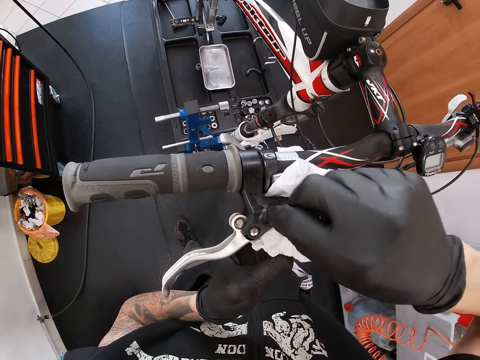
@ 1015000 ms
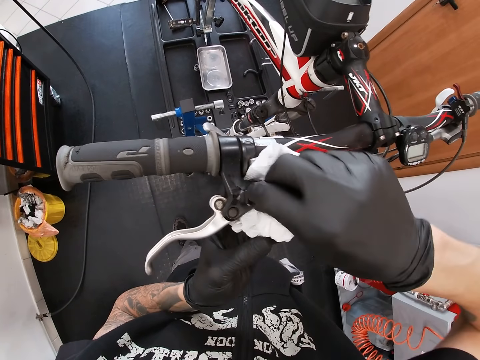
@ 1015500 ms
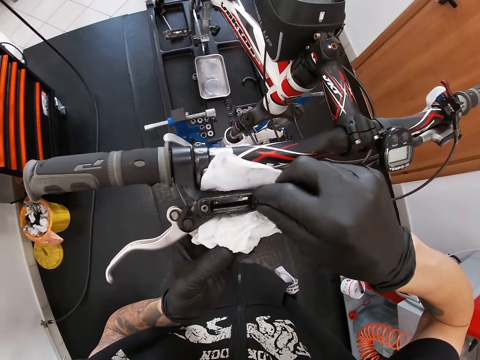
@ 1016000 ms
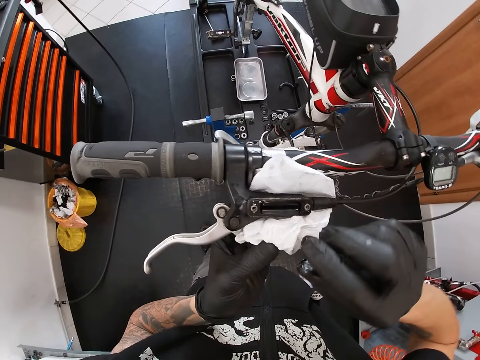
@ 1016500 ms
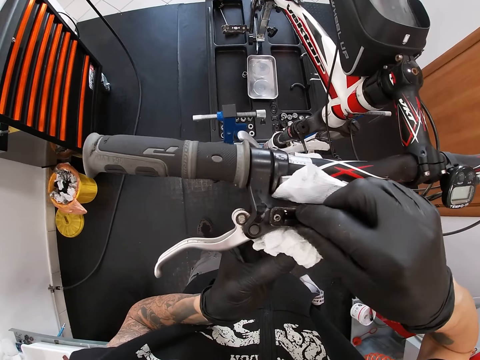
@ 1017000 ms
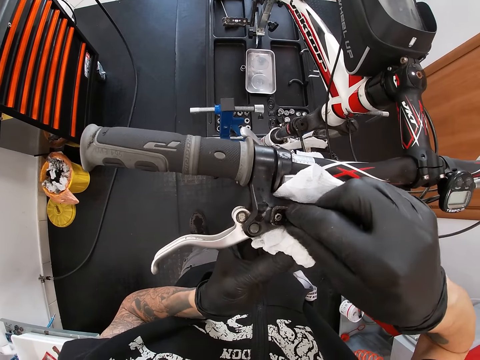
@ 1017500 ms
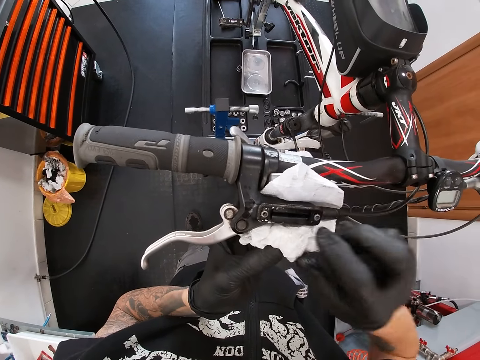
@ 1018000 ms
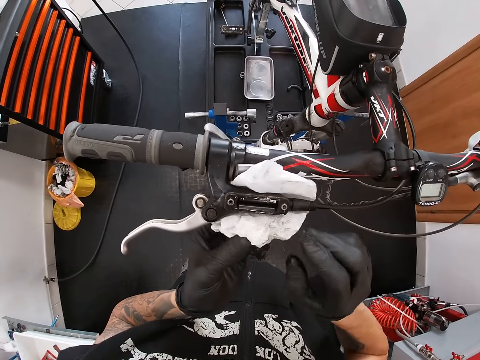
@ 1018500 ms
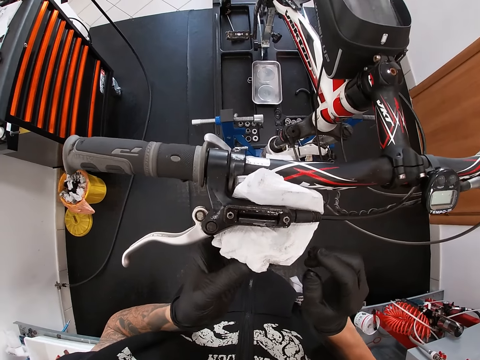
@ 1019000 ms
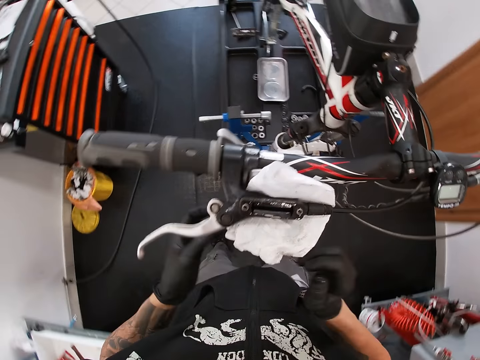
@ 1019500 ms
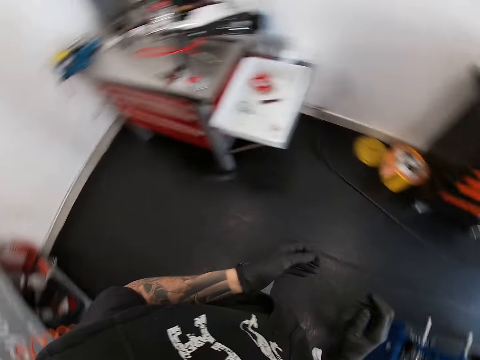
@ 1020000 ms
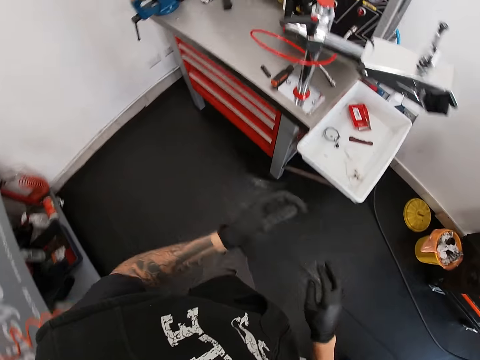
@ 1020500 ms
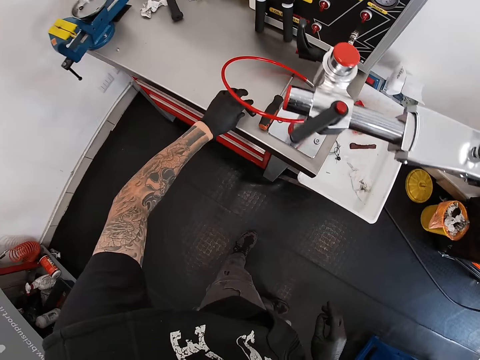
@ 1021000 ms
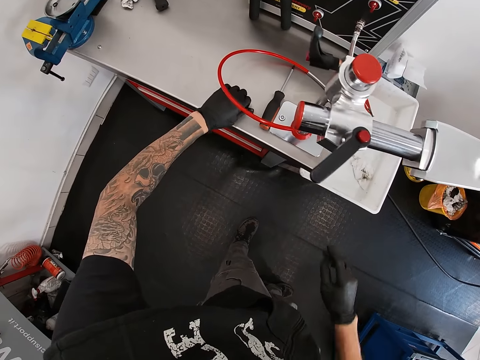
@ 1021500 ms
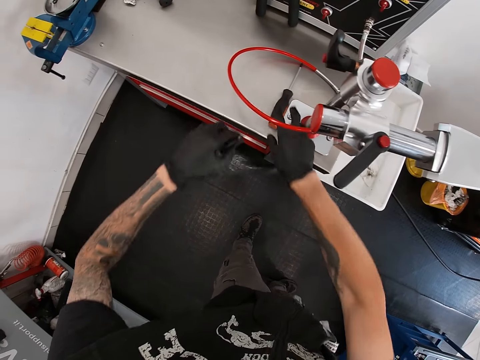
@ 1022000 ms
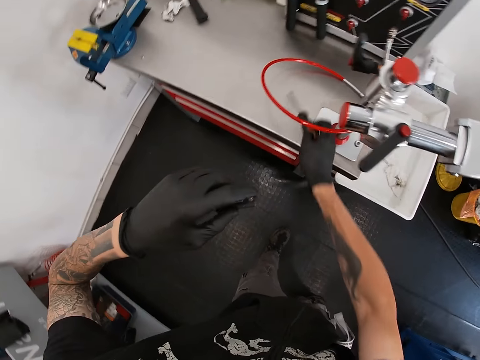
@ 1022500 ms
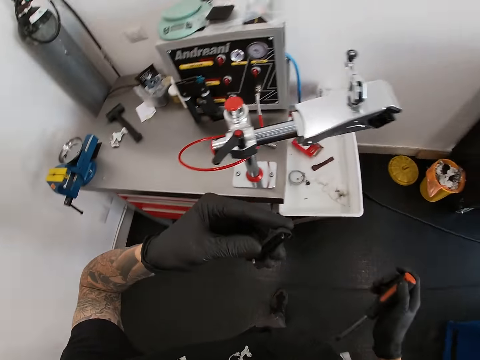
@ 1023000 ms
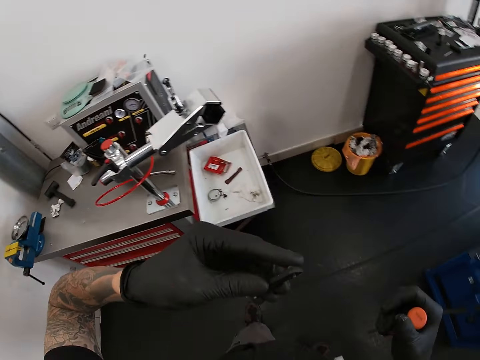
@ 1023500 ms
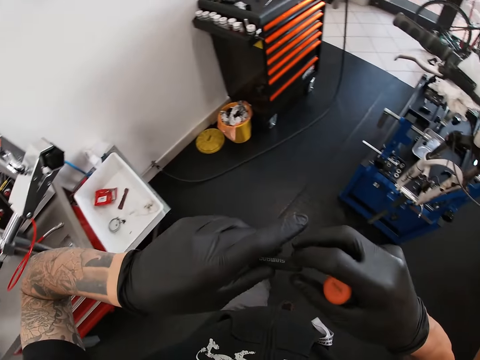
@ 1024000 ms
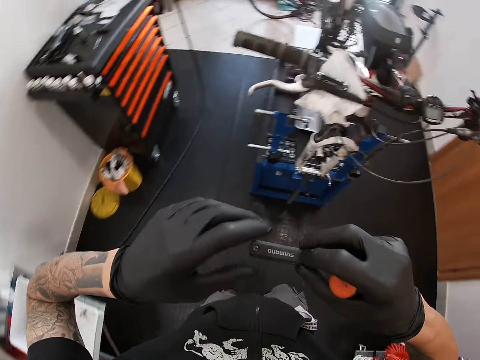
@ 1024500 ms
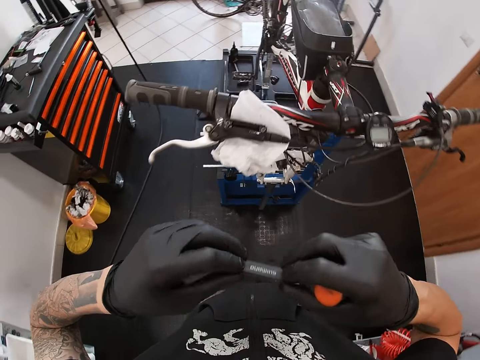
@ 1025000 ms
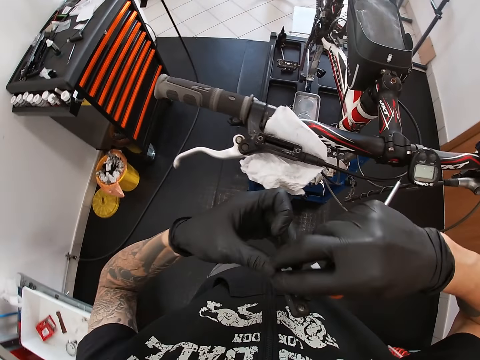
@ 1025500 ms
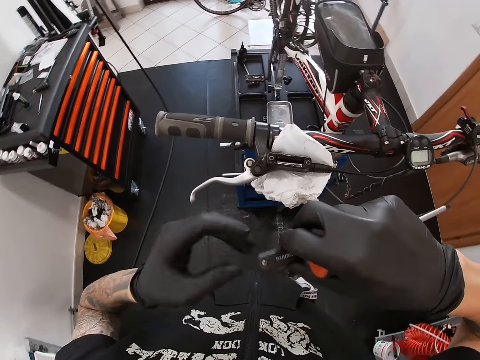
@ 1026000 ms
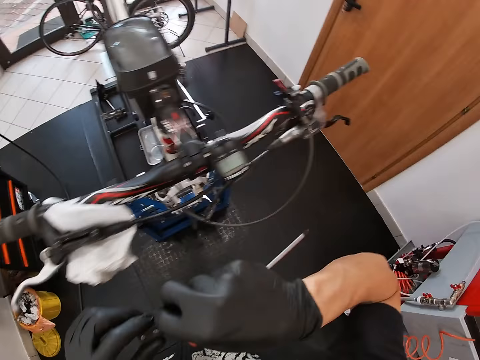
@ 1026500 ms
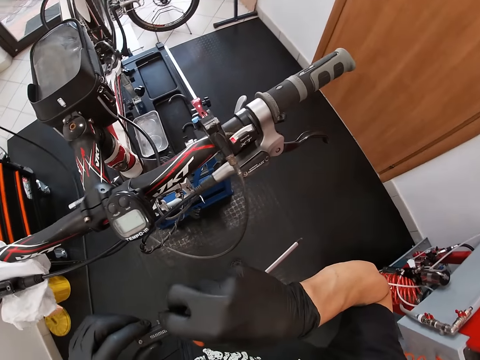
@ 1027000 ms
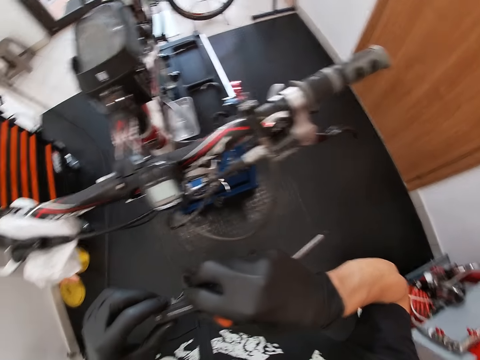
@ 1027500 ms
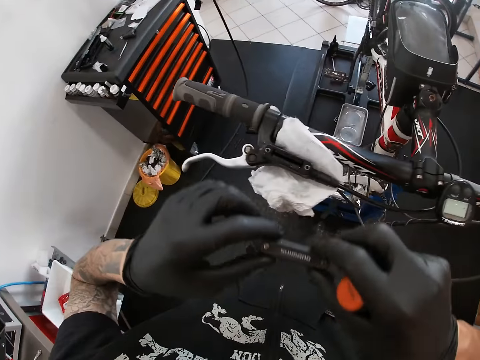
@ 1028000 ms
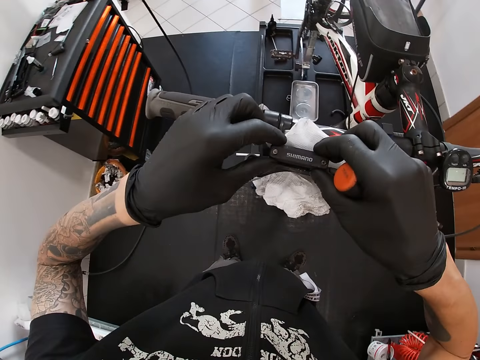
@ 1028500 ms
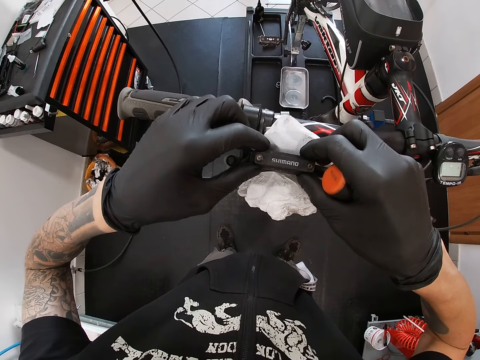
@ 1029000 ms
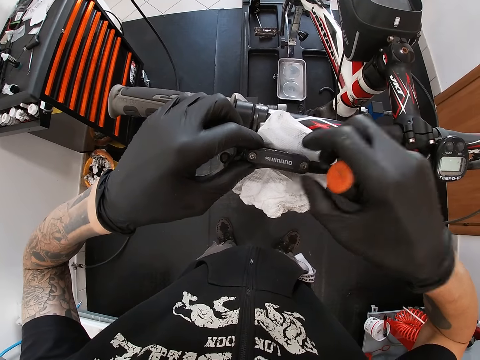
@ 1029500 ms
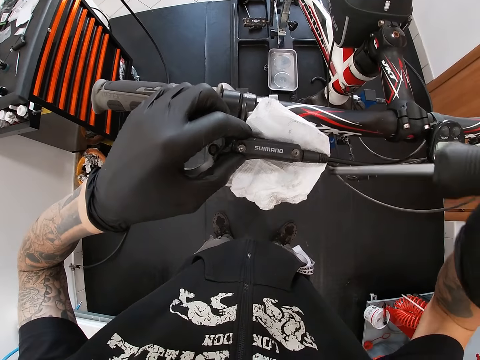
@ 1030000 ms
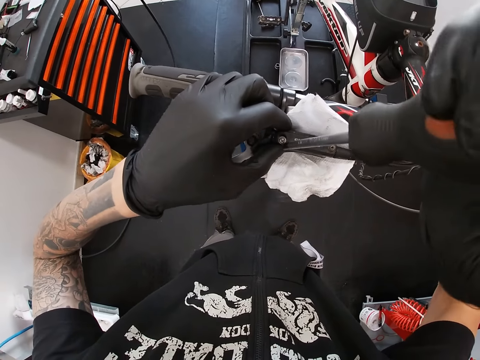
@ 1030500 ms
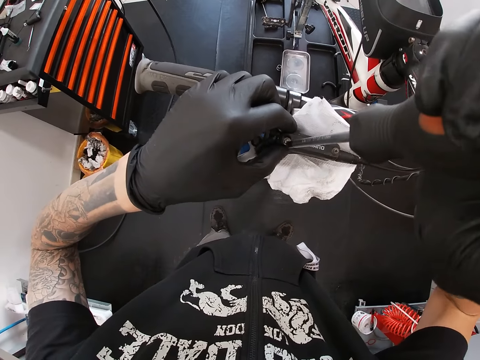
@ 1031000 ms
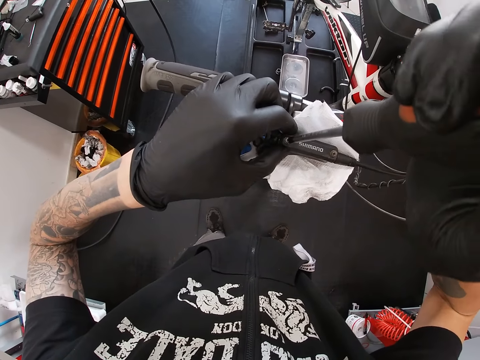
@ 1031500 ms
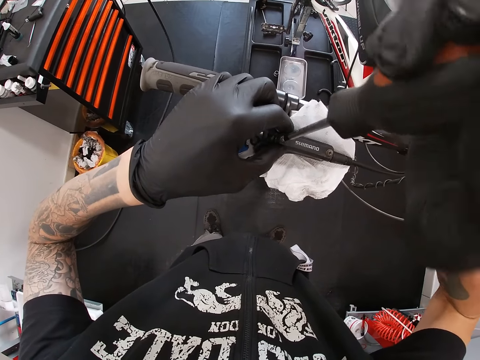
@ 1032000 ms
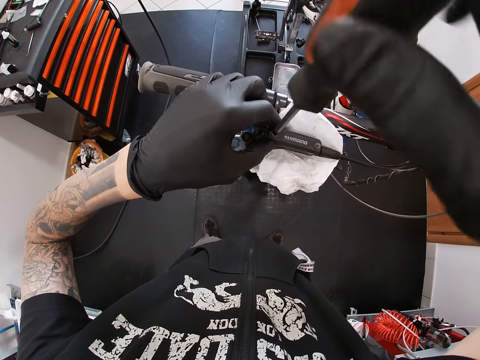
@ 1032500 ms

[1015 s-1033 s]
The camera wearer adjusts a nut on a bicycle handle. He adjusts a piece of tissue paper on the handle. He walks around a garage. He takes the lid from the cabinet with his left hand. He takes the screwdriver from the cabinet with his right hand. He walks around the garage. He holds a piece of the handle. He looks around the garage. He places the lid on the reservoir with both hands. He adjusts a plastic on the handle. He screws the lid to the reservoir with the screwdriver in both hands. He tightens the nut with the screwdriver.

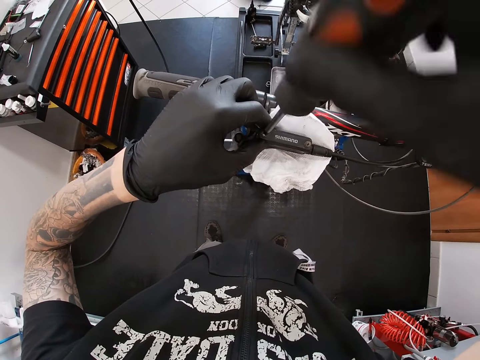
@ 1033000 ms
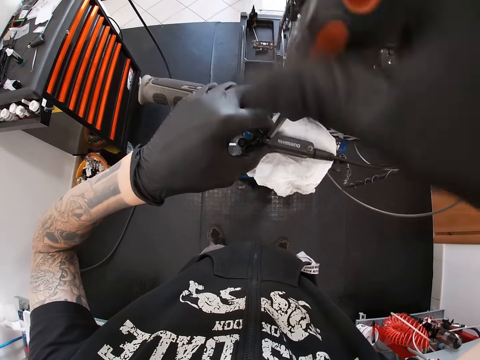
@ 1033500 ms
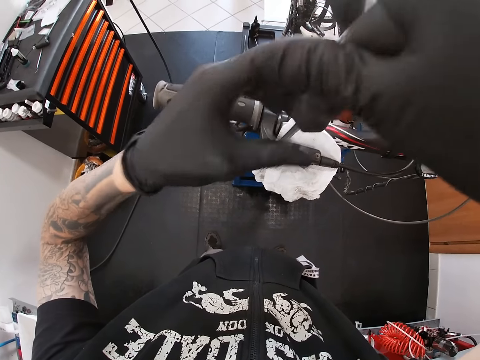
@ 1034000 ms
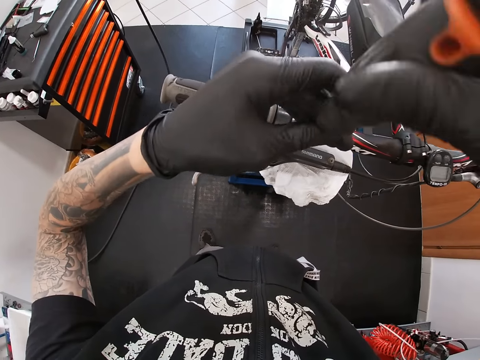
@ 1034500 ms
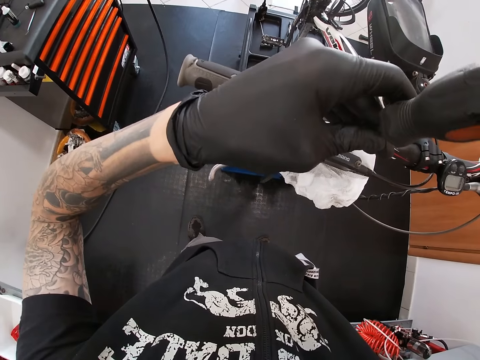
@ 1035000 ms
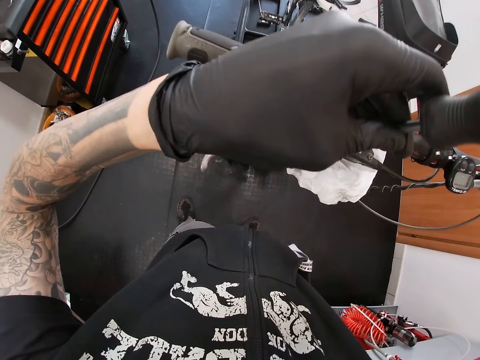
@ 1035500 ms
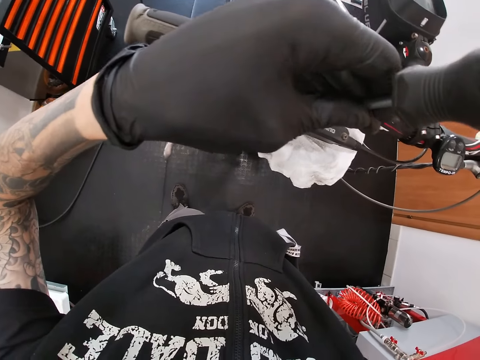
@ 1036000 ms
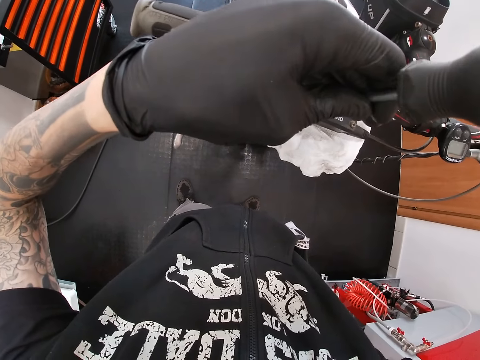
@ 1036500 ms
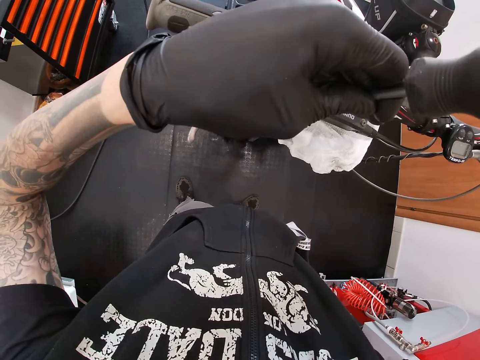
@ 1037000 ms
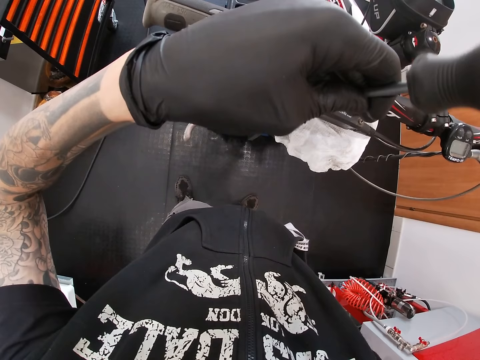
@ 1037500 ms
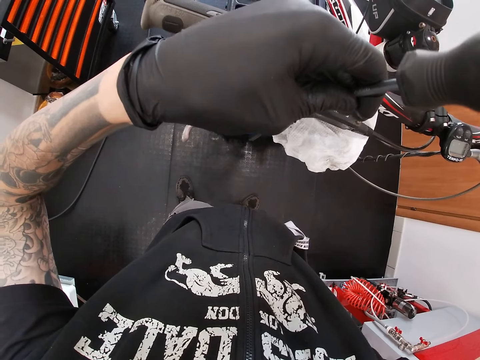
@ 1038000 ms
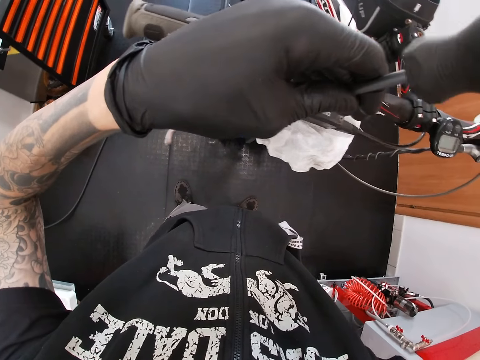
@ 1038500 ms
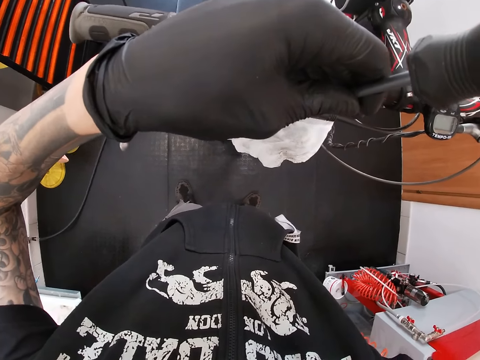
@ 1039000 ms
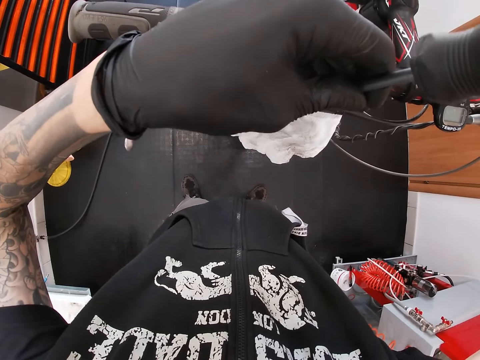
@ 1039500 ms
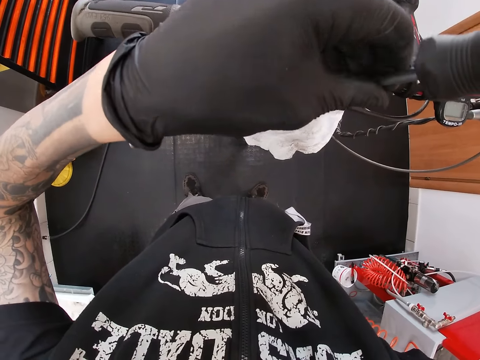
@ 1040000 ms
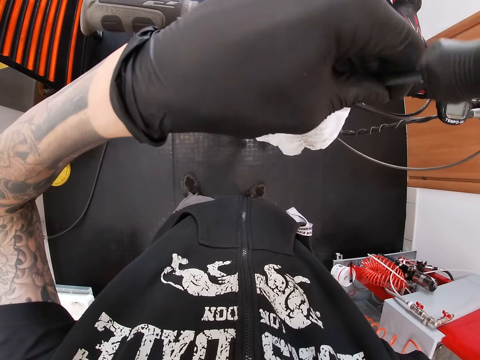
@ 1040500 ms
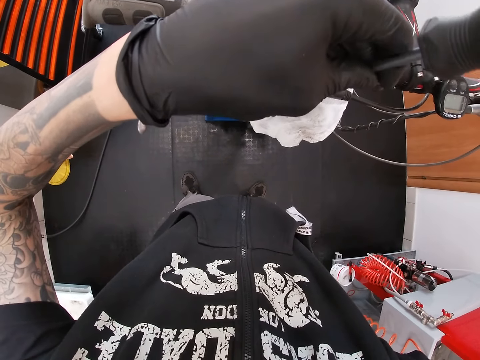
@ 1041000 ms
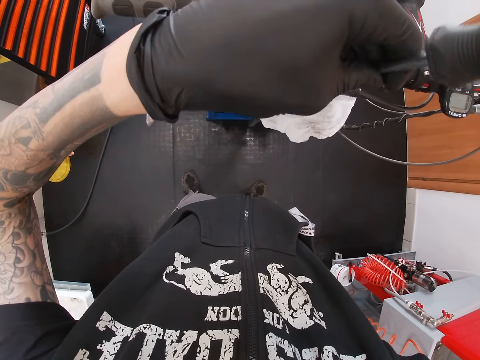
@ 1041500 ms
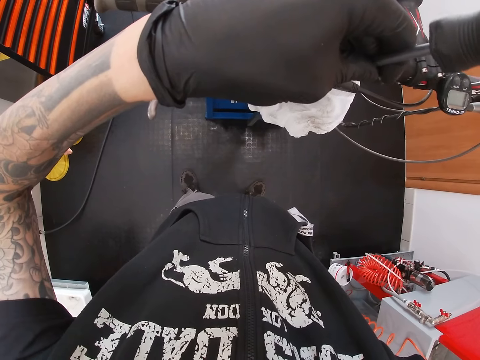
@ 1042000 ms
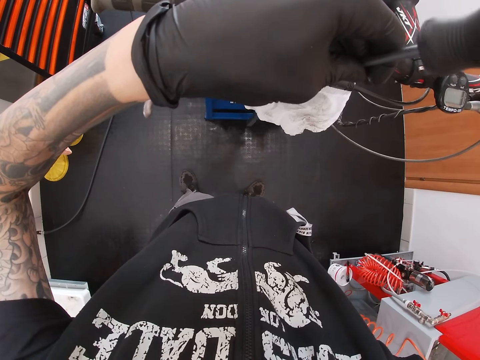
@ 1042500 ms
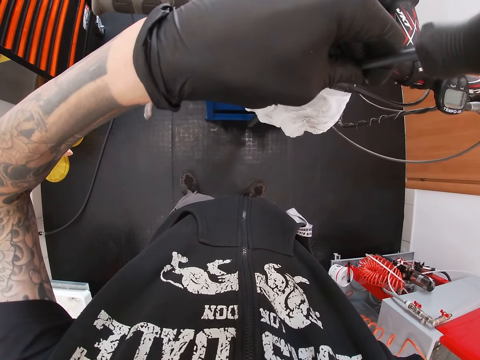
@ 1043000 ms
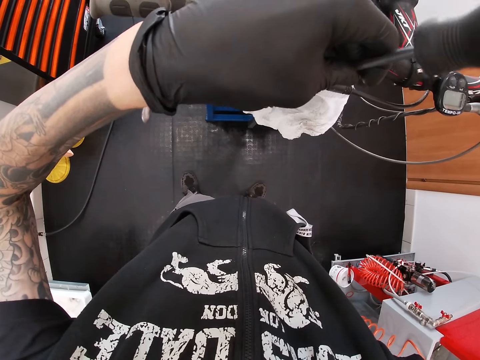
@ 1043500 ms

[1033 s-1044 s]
The camera wearer adjusts a screwdriver. They tighten a nut with the screwdriver.
